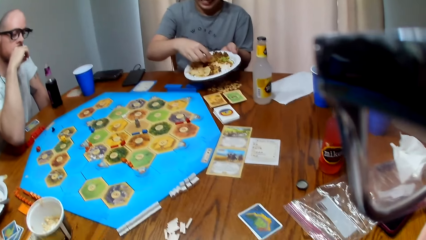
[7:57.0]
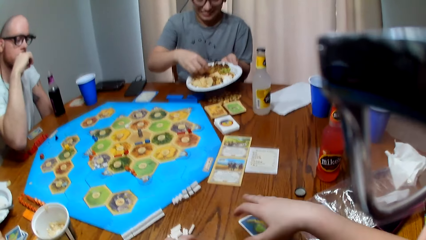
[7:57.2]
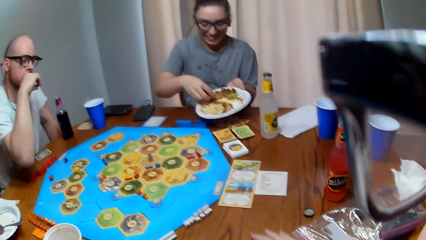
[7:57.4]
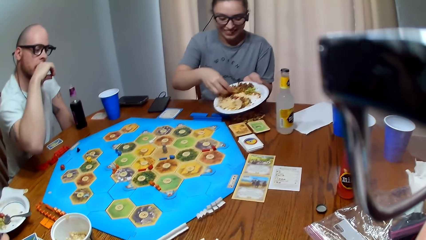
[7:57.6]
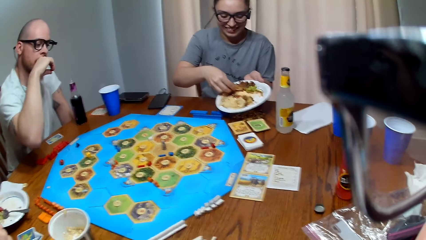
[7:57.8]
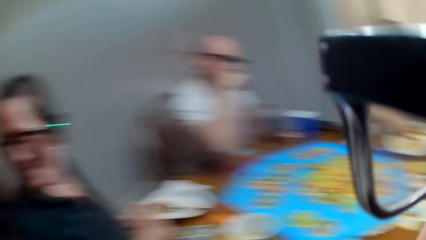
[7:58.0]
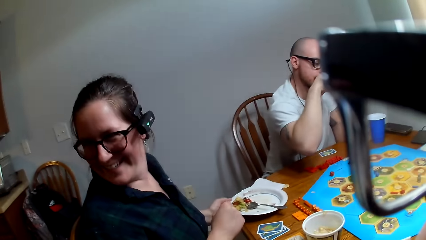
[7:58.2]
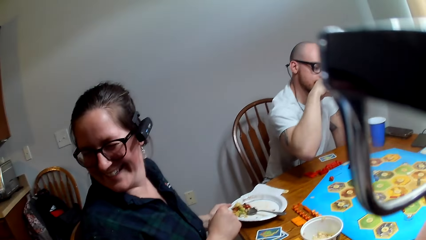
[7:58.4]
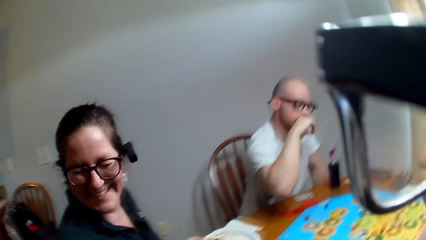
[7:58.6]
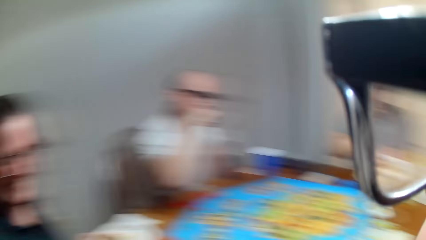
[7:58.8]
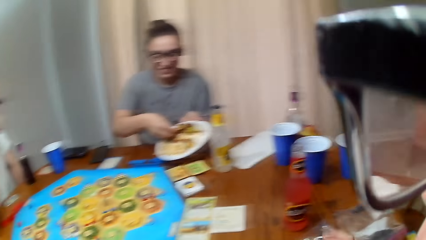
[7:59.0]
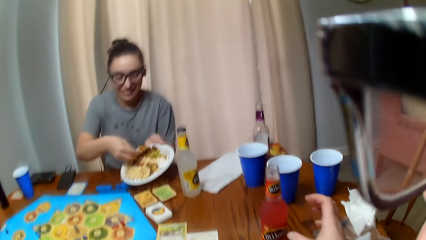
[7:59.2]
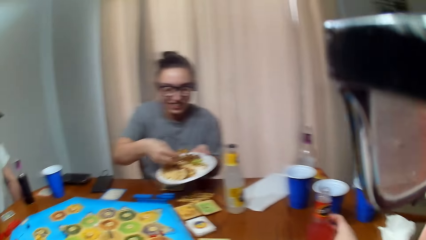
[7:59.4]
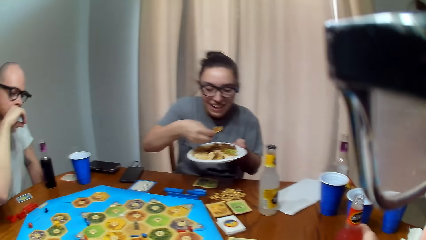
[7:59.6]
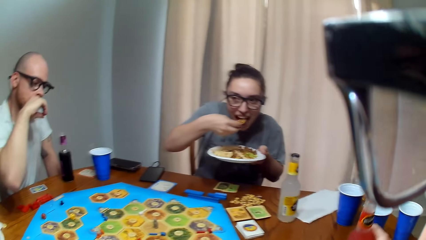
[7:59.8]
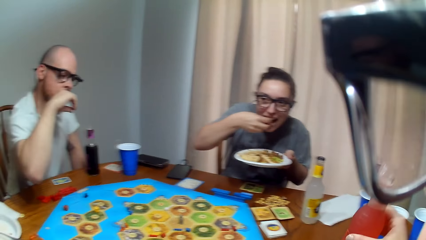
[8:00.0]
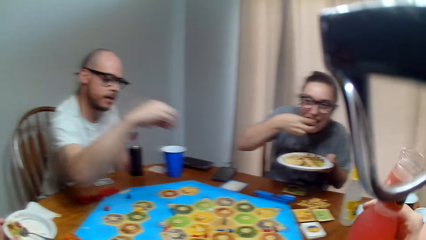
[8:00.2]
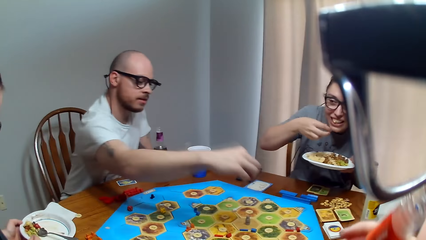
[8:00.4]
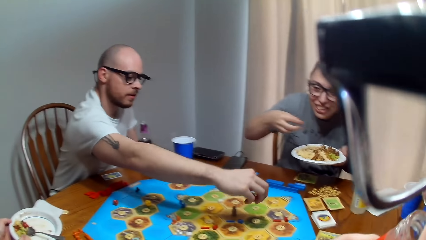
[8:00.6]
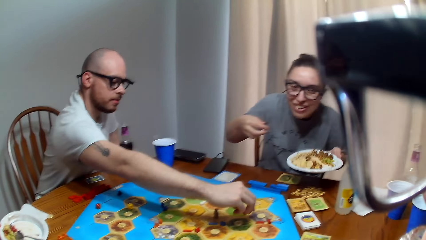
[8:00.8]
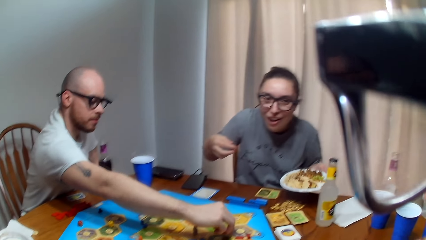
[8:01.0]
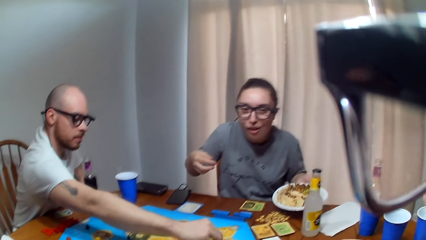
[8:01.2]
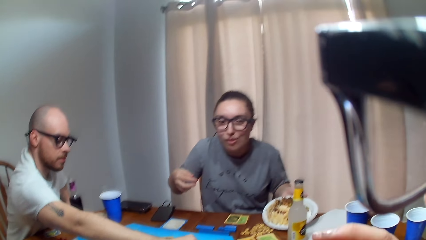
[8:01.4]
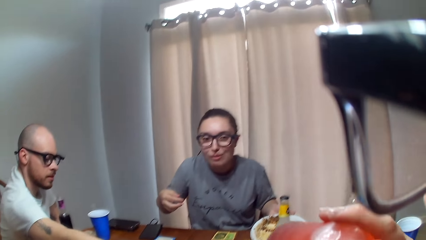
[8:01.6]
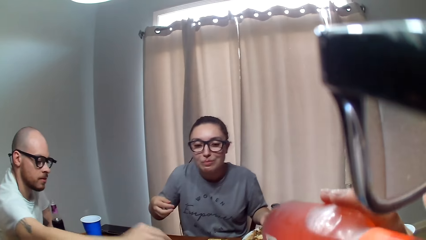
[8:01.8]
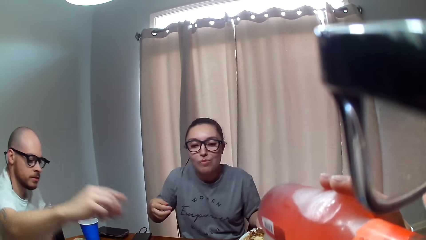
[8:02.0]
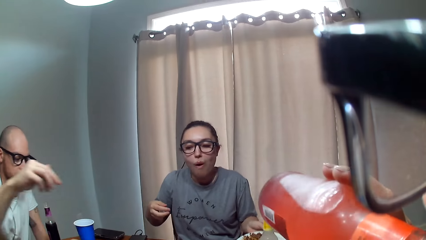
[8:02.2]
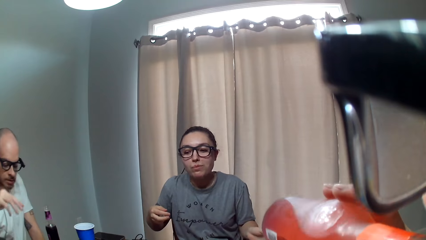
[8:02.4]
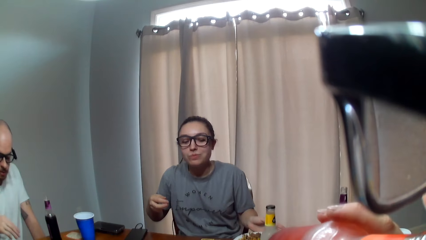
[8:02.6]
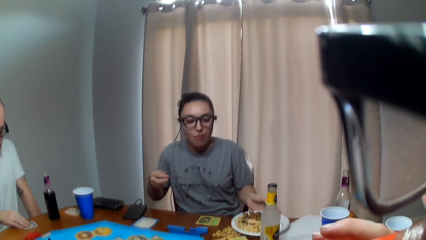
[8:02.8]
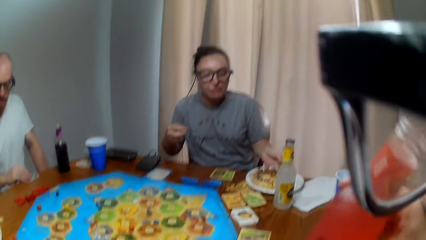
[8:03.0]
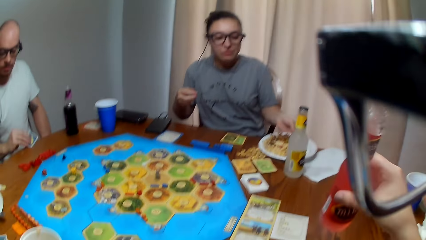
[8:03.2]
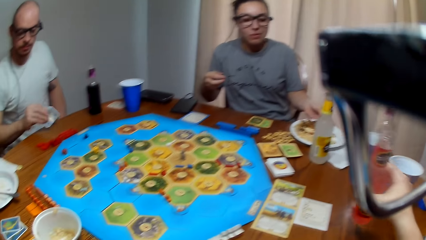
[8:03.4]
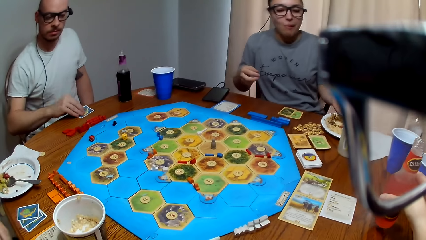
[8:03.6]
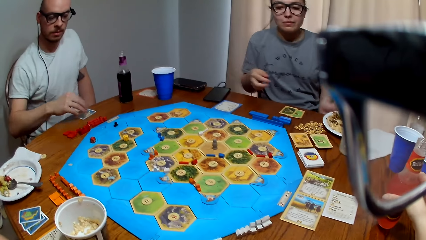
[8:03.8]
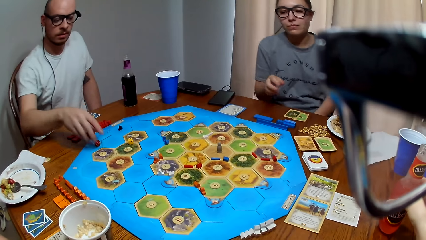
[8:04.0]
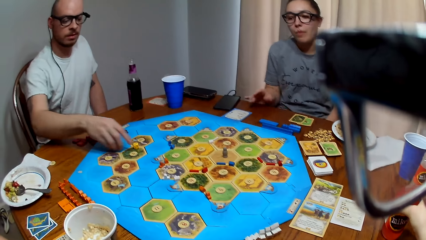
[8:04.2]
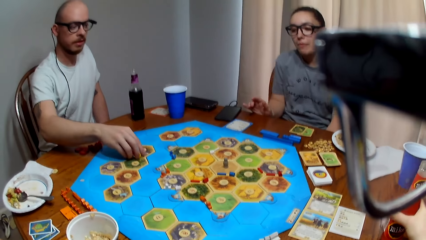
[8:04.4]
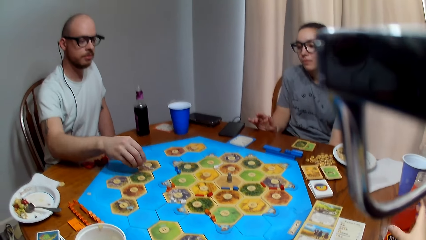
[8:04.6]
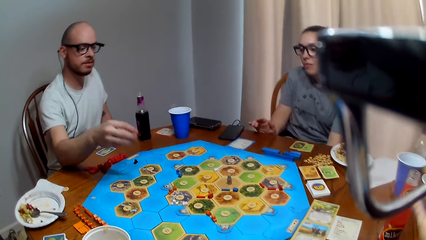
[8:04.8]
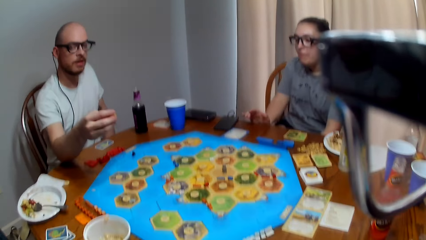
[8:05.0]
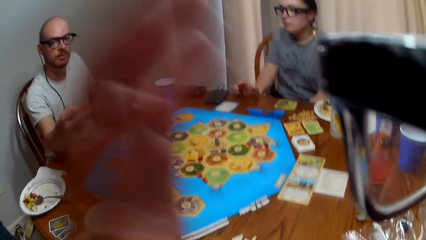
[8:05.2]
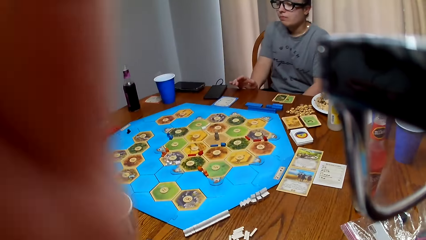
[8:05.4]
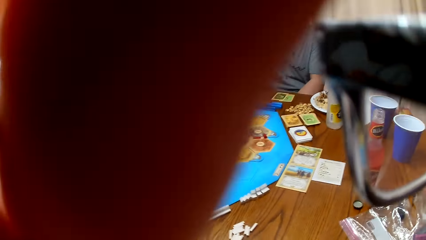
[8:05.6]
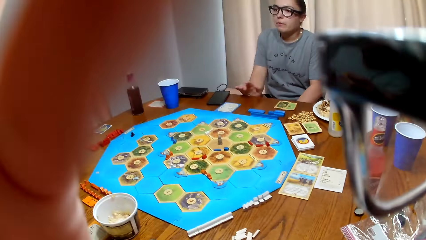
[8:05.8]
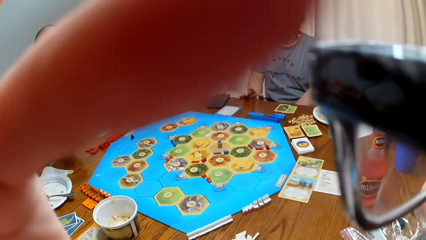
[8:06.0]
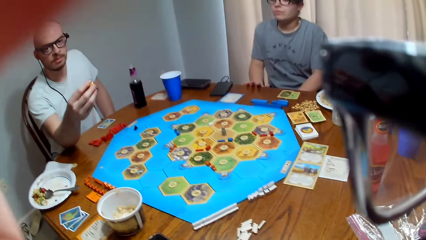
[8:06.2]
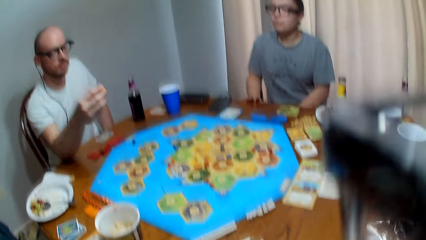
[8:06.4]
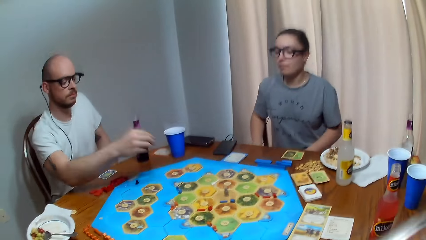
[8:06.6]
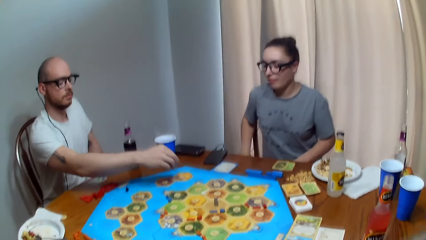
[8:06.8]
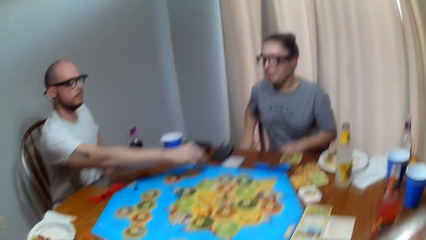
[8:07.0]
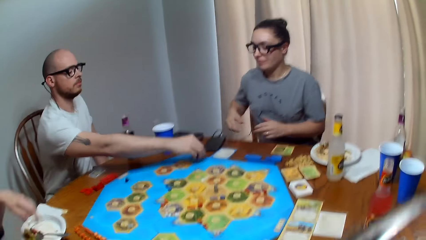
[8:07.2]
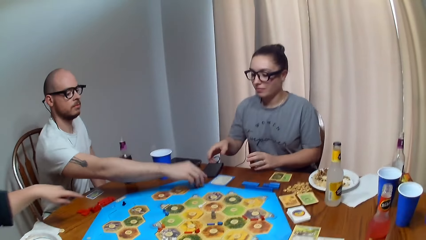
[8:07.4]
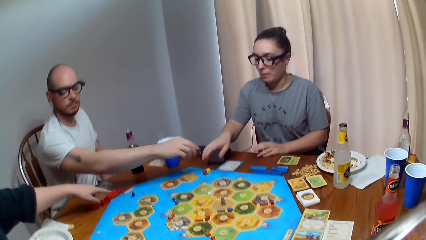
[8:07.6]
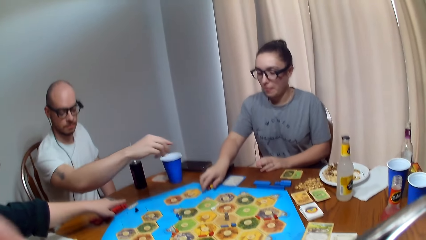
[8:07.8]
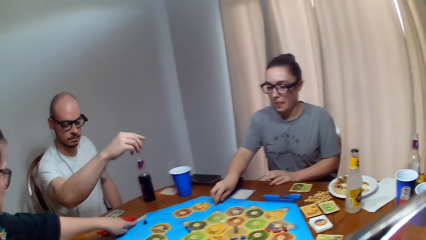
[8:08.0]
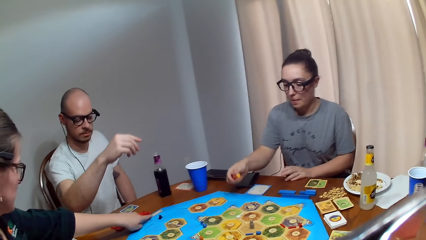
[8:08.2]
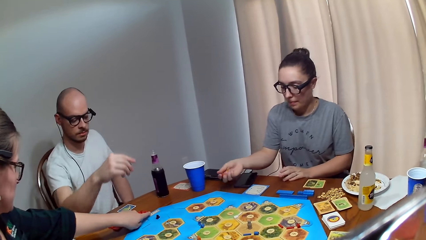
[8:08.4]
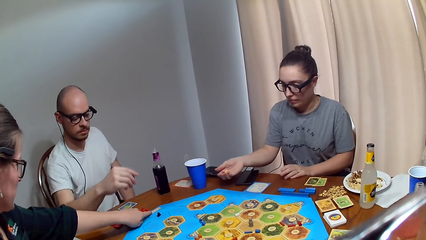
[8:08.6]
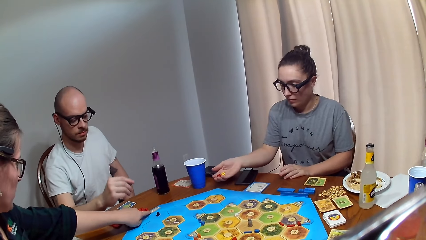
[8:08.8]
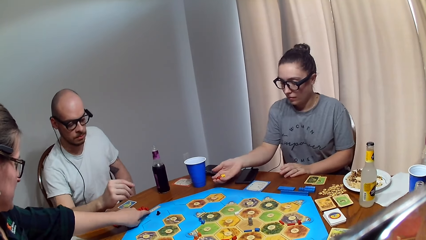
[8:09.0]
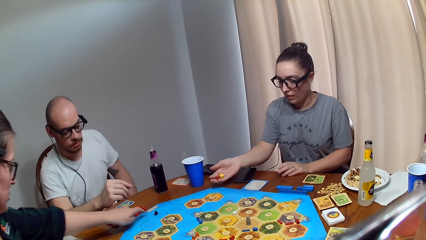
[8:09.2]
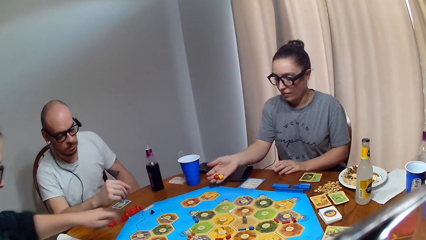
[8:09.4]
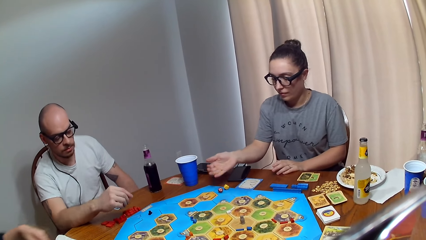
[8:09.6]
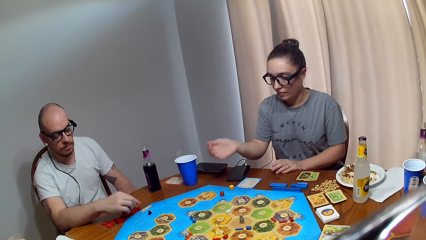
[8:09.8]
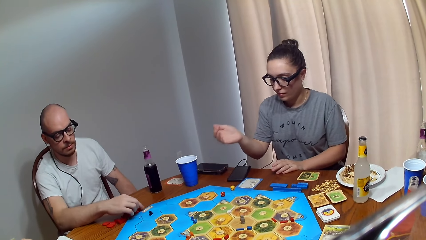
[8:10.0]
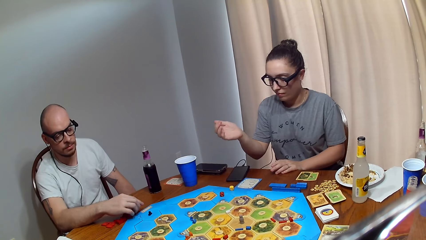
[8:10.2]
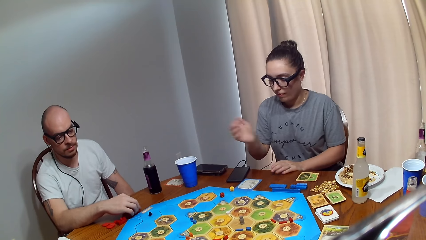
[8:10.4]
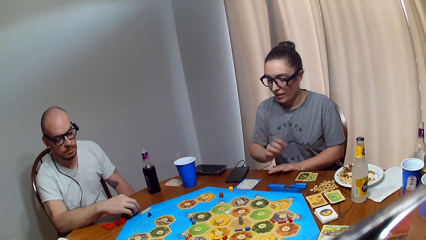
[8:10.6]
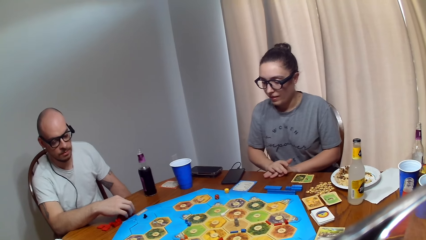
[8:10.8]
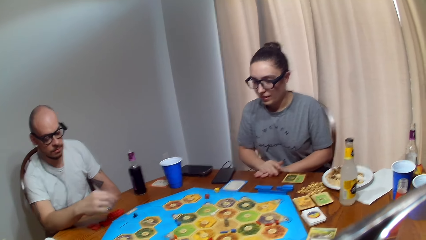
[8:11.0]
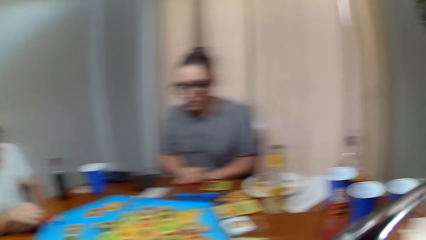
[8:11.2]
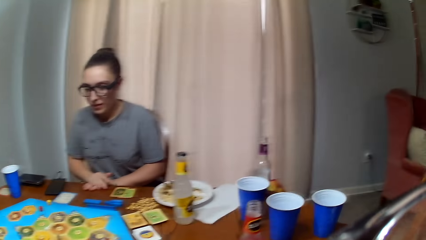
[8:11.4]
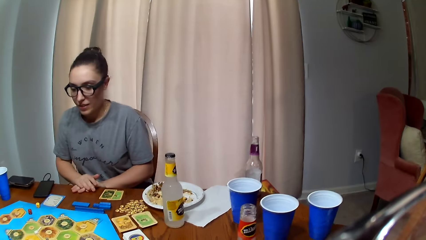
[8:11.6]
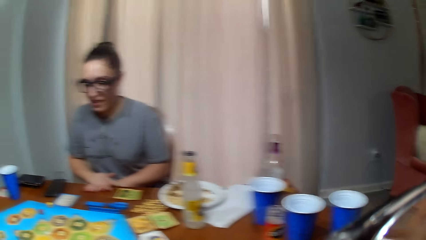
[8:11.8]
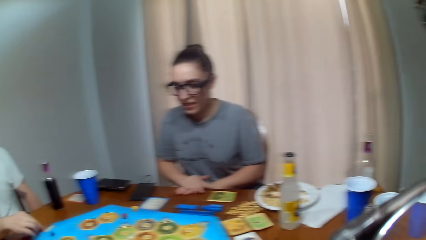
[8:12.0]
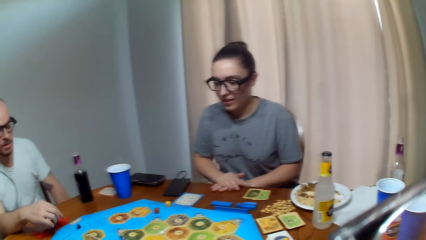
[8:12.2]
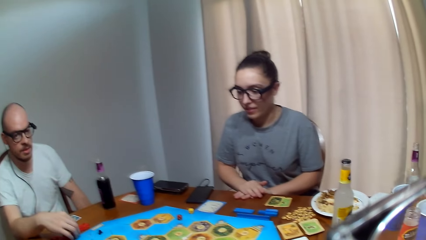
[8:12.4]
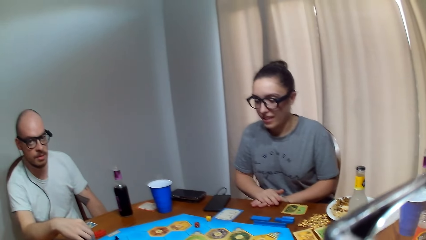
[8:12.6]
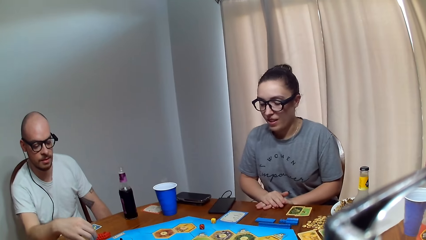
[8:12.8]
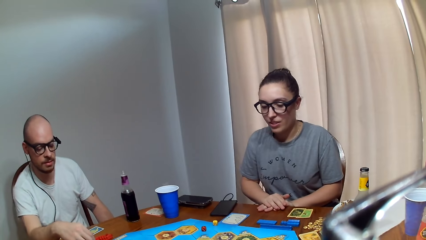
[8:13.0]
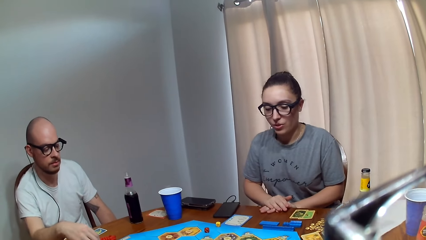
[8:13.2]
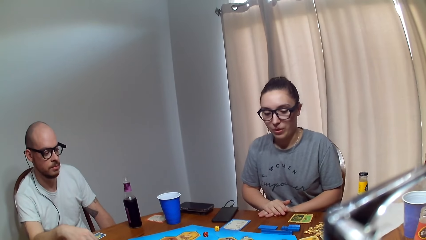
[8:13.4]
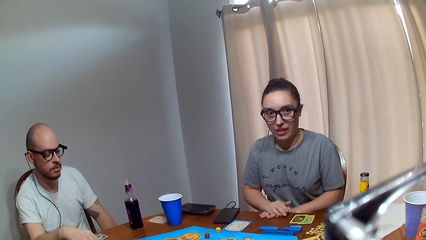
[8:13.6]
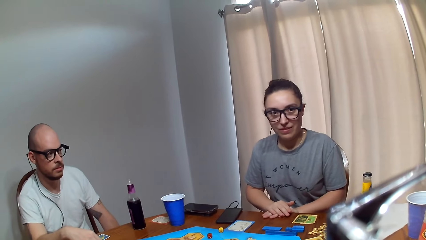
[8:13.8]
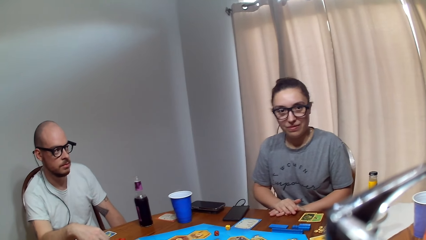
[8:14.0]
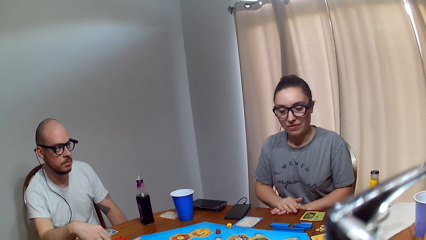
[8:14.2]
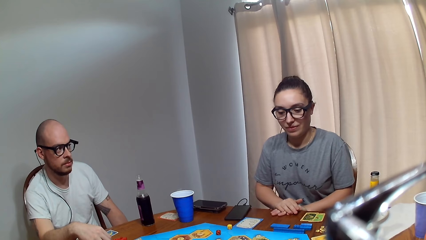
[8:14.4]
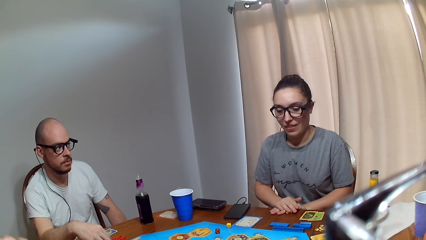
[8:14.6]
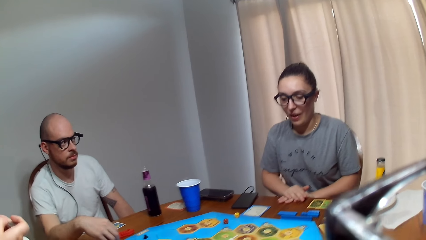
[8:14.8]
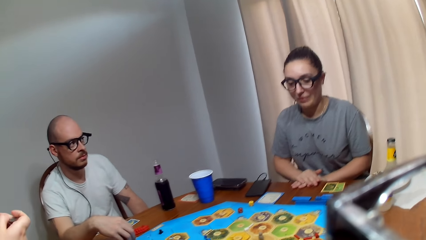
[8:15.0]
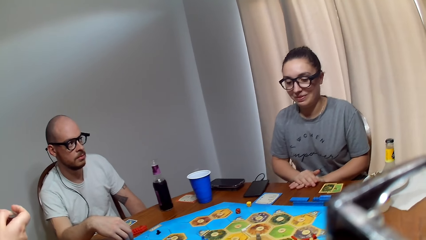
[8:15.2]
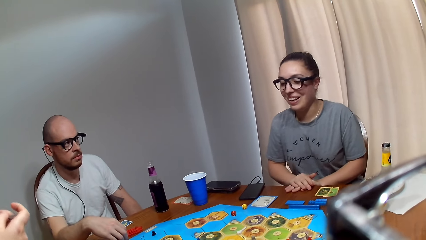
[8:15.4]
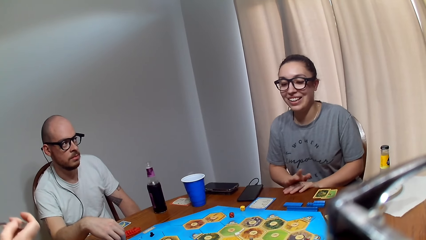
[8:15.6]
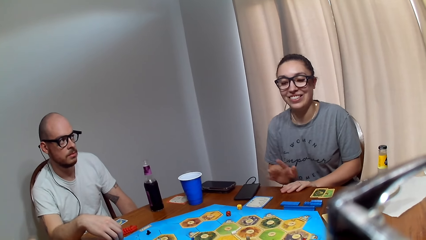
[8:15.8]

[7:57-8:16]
A woman eats food. The camera wearer looks at another woman. A man moves the peg. The first woman places the plate on the table. The camera wearer takes juice. She drinks her beverage. The first woman moves the plate. The man collects the dice. The camera wearer adjusts her camera. The man passes the dice to the first woman. The man places a dice on the game board. The first woman picks the dice on the game board. The other woman points on the peg. The first woman throws the dice on the game board. The first woman speaks to the camera wearer. The camera wearer responds.
